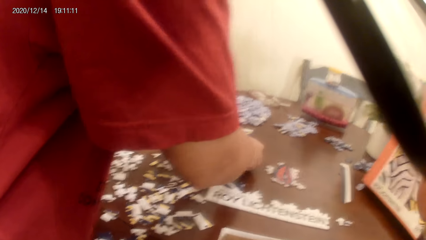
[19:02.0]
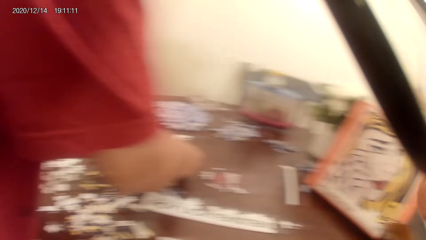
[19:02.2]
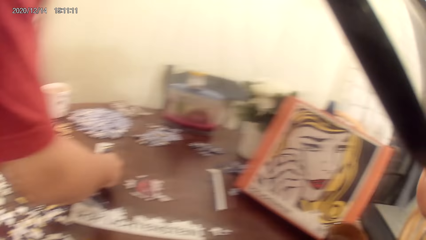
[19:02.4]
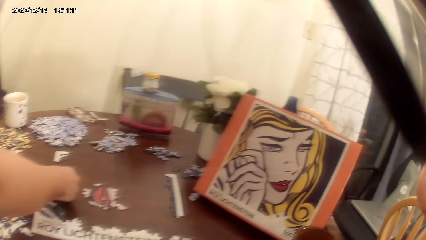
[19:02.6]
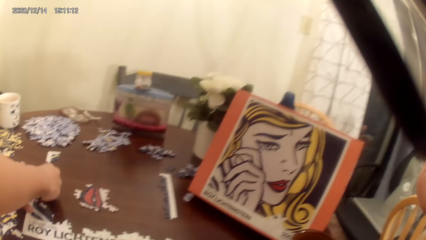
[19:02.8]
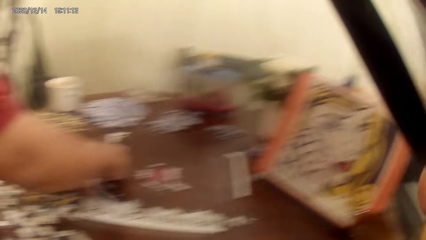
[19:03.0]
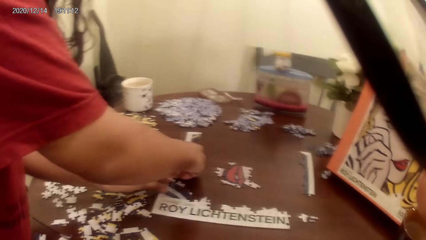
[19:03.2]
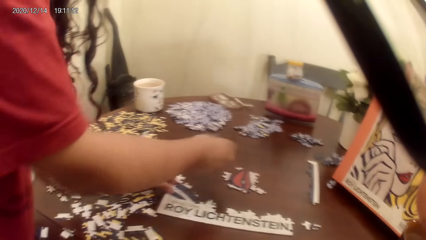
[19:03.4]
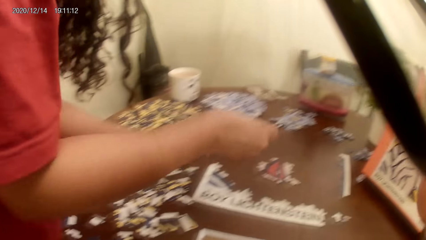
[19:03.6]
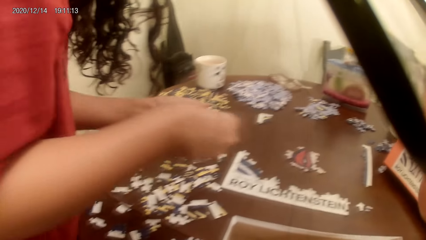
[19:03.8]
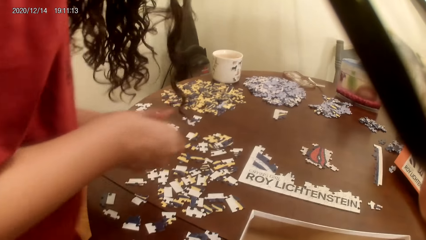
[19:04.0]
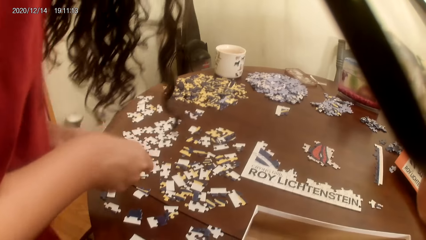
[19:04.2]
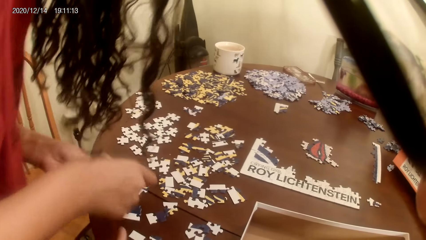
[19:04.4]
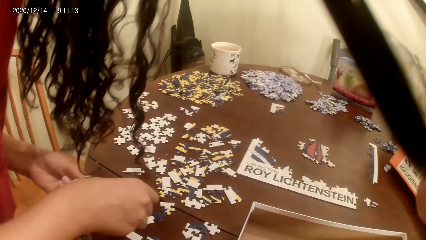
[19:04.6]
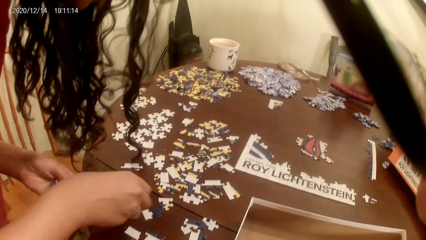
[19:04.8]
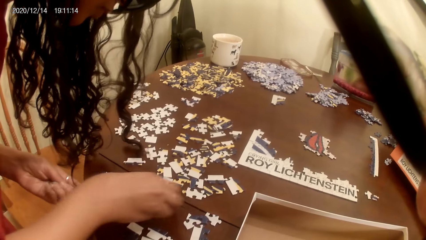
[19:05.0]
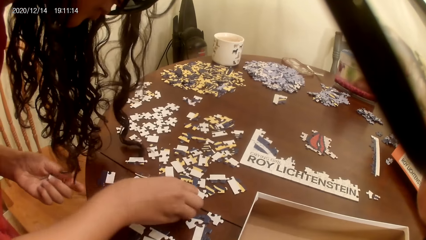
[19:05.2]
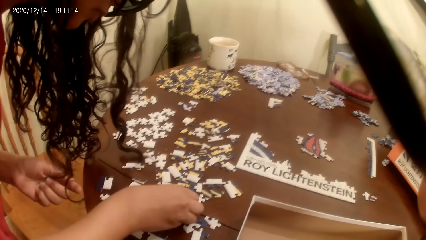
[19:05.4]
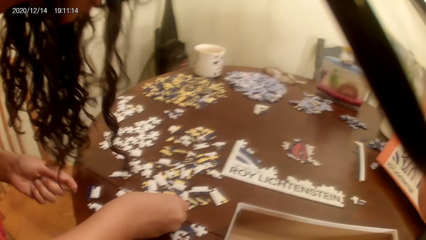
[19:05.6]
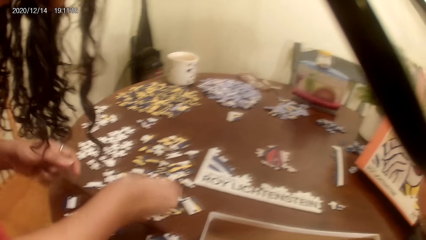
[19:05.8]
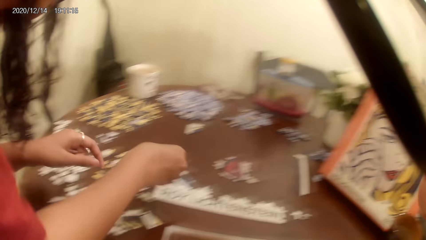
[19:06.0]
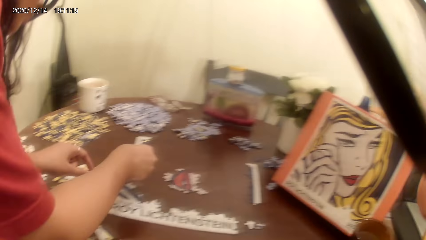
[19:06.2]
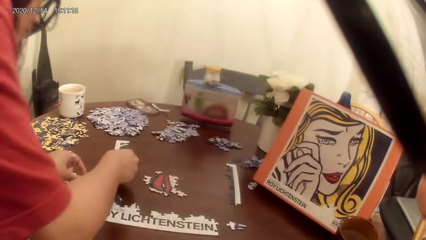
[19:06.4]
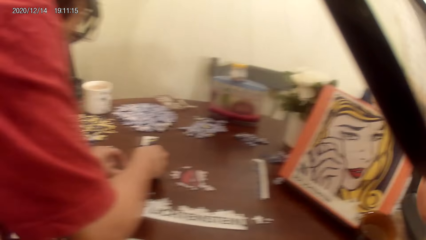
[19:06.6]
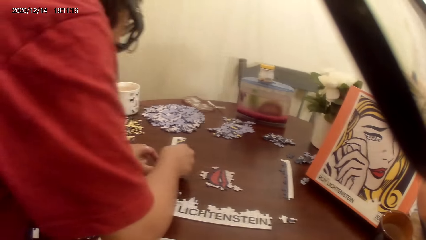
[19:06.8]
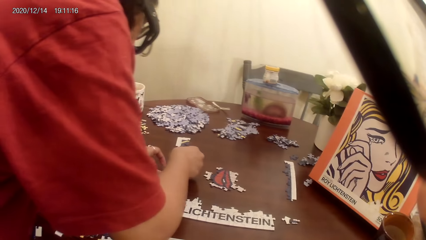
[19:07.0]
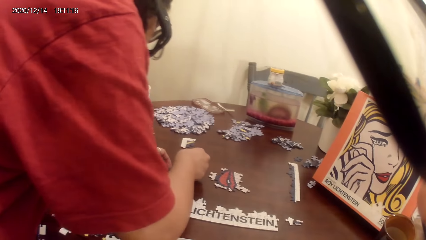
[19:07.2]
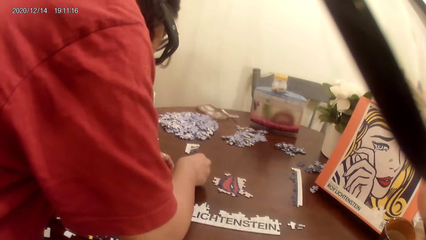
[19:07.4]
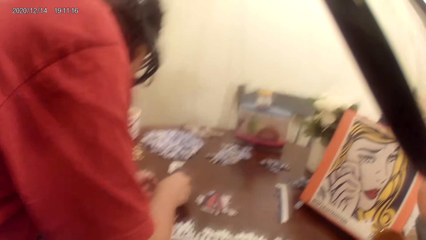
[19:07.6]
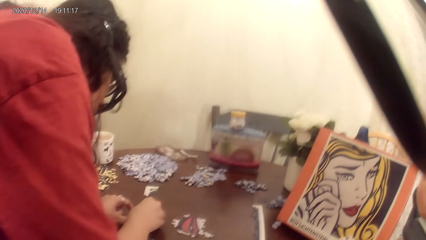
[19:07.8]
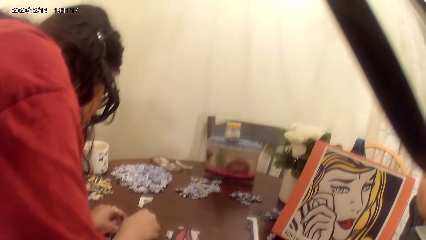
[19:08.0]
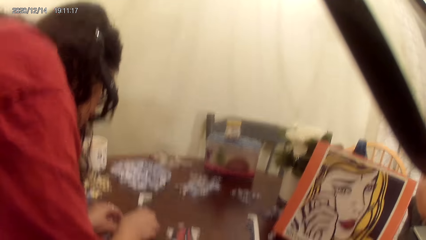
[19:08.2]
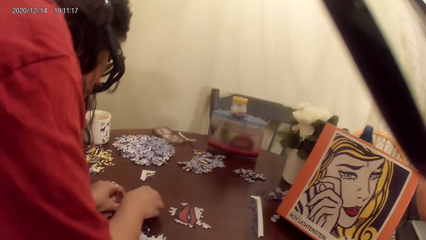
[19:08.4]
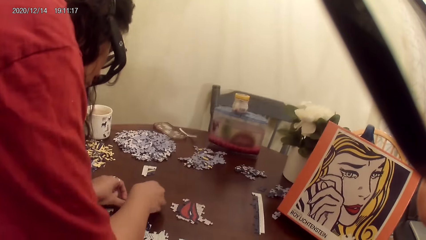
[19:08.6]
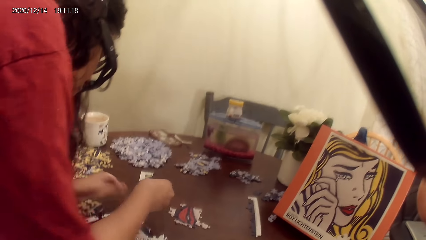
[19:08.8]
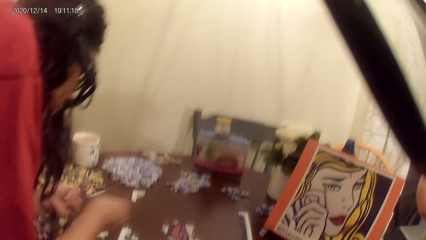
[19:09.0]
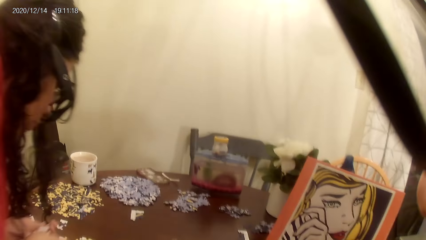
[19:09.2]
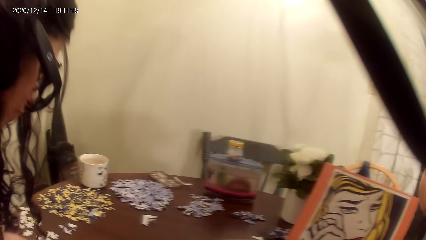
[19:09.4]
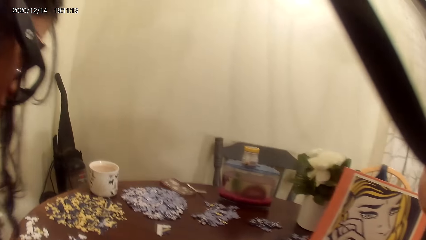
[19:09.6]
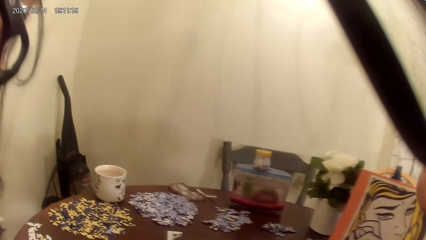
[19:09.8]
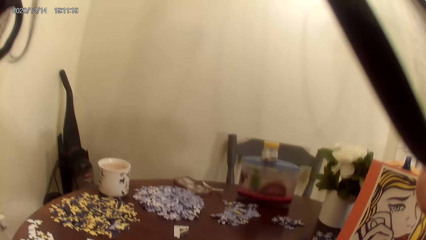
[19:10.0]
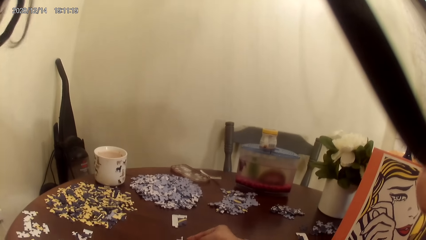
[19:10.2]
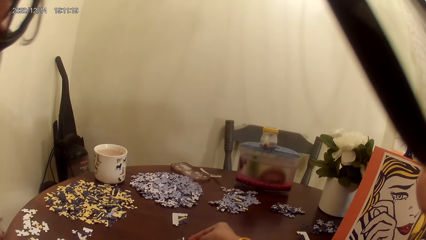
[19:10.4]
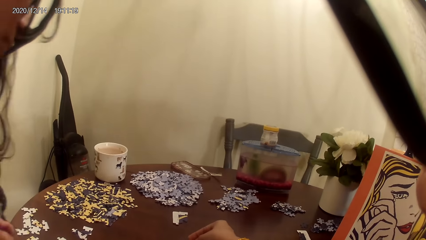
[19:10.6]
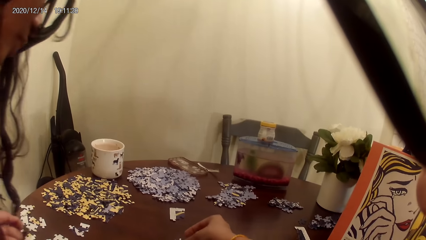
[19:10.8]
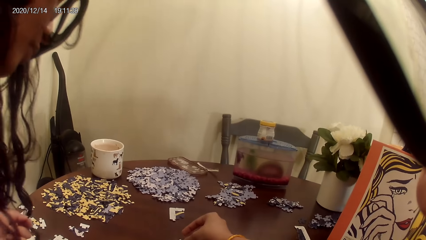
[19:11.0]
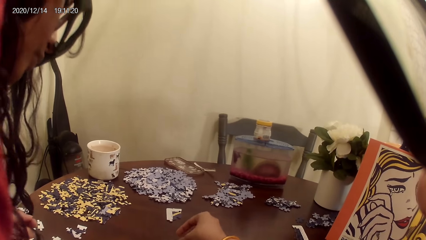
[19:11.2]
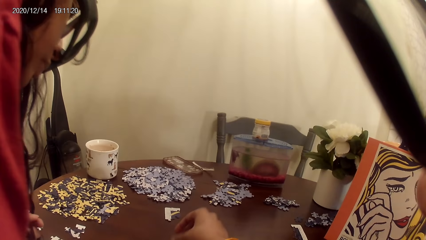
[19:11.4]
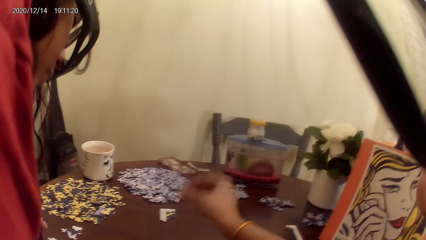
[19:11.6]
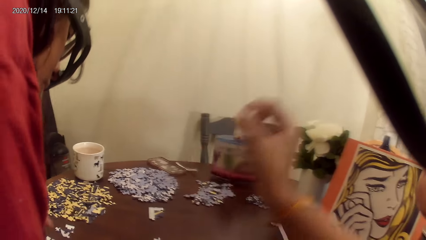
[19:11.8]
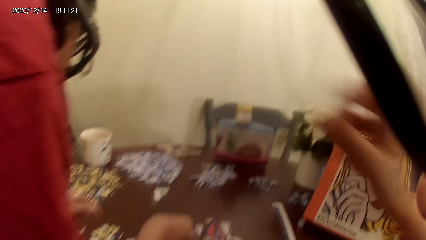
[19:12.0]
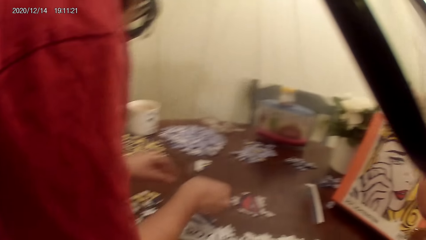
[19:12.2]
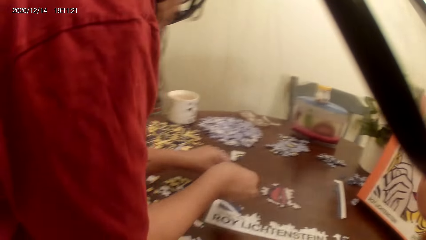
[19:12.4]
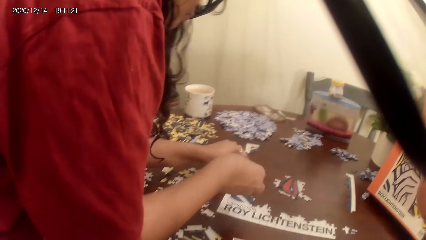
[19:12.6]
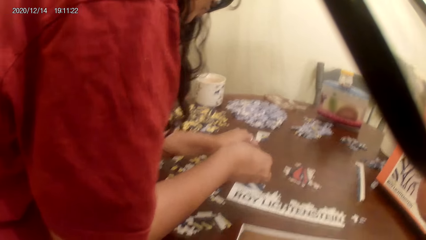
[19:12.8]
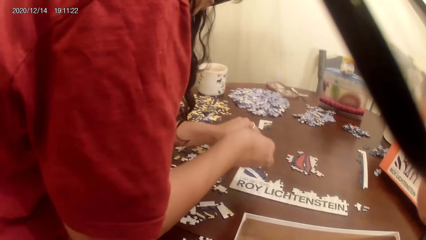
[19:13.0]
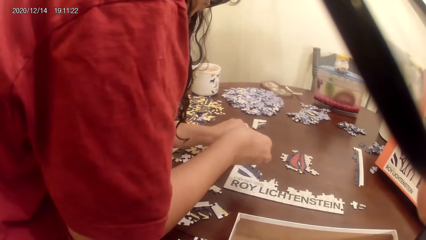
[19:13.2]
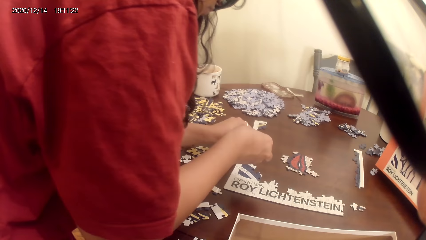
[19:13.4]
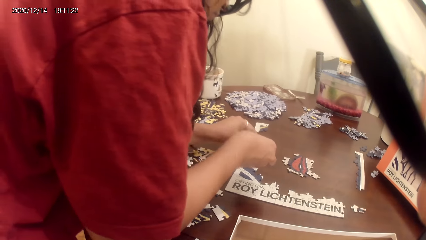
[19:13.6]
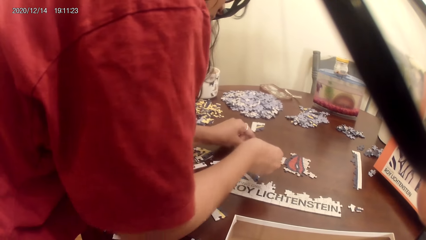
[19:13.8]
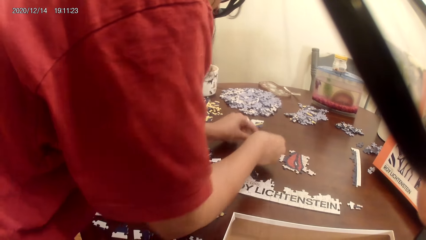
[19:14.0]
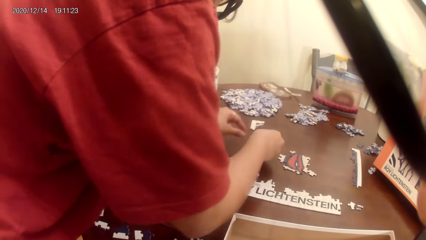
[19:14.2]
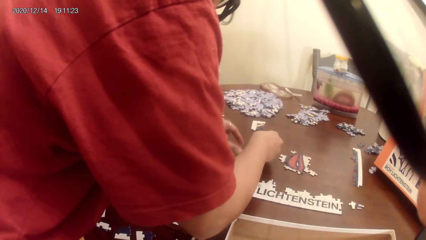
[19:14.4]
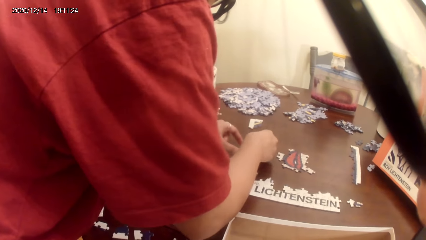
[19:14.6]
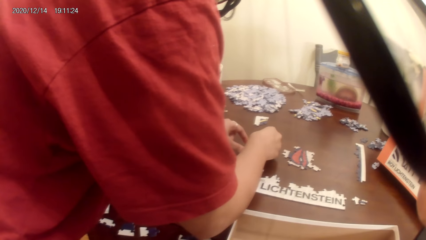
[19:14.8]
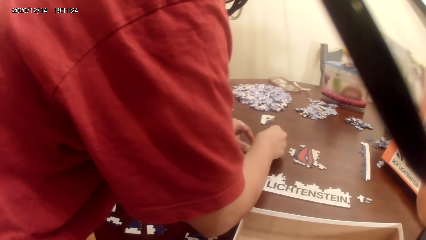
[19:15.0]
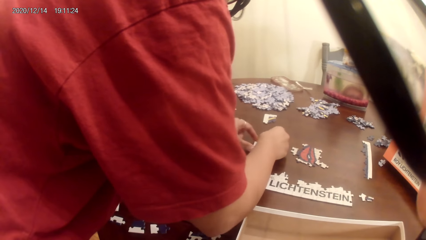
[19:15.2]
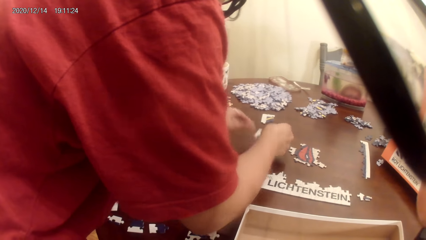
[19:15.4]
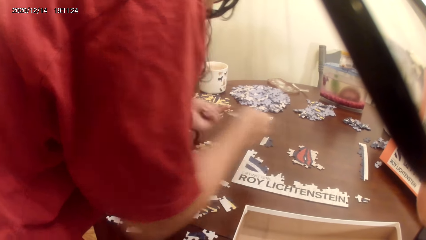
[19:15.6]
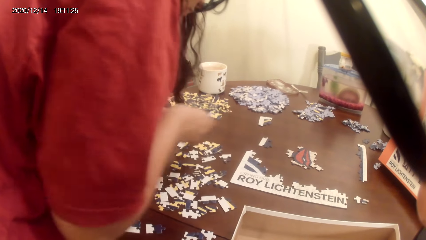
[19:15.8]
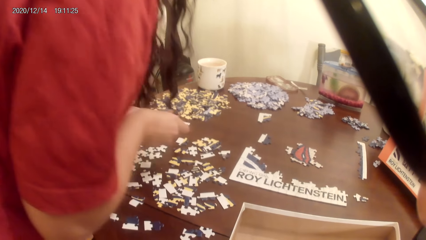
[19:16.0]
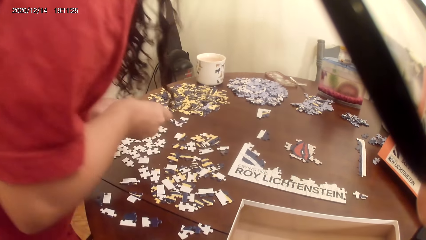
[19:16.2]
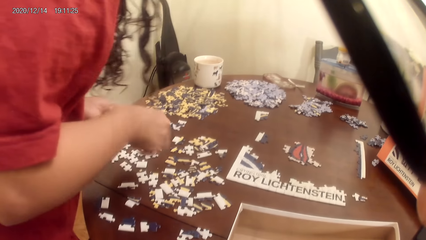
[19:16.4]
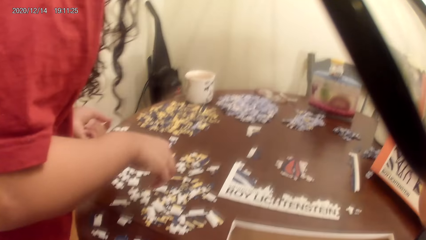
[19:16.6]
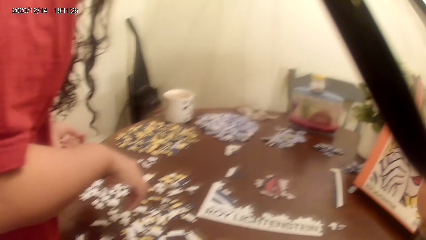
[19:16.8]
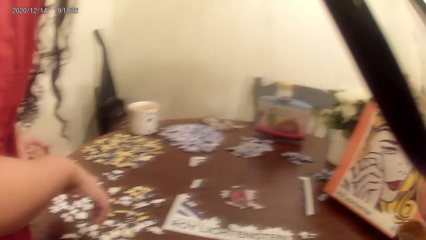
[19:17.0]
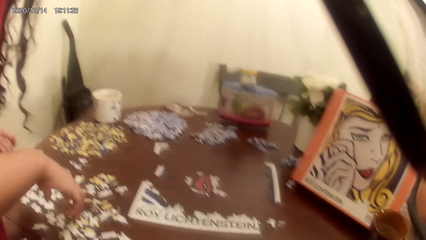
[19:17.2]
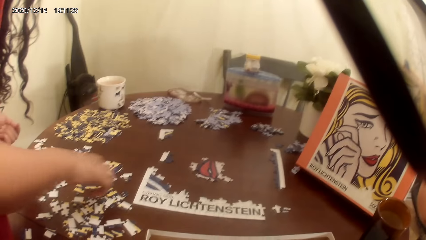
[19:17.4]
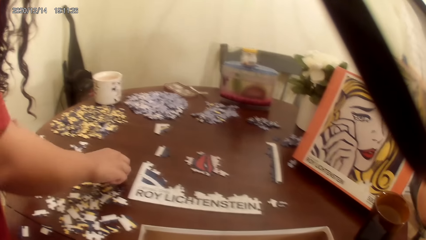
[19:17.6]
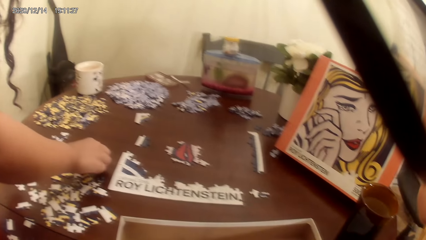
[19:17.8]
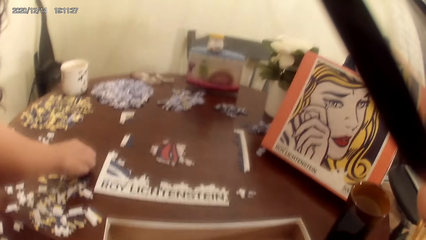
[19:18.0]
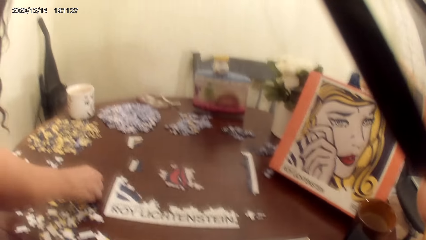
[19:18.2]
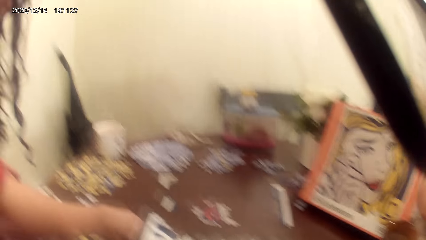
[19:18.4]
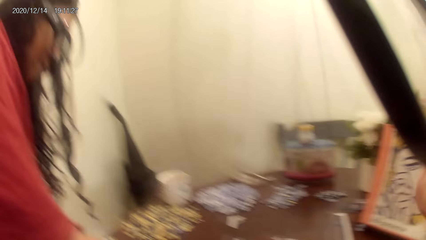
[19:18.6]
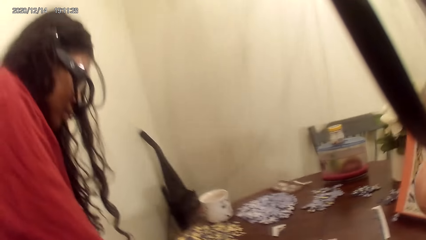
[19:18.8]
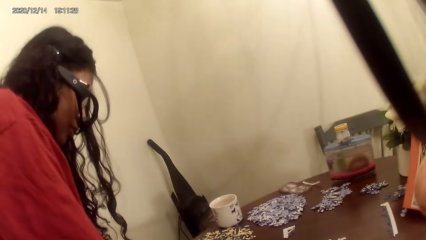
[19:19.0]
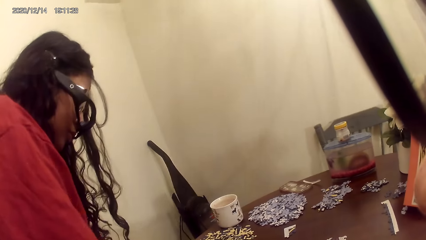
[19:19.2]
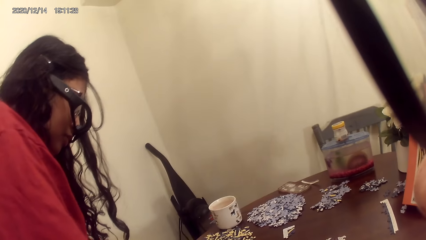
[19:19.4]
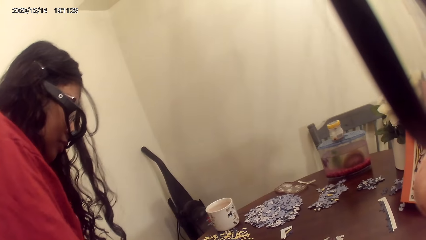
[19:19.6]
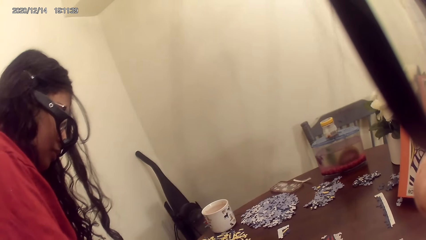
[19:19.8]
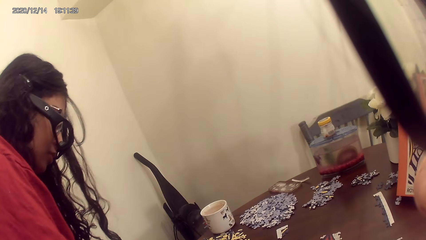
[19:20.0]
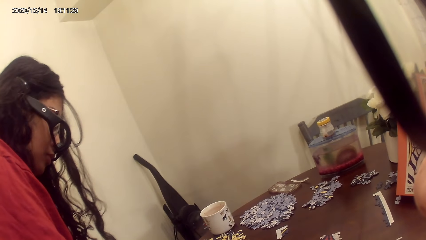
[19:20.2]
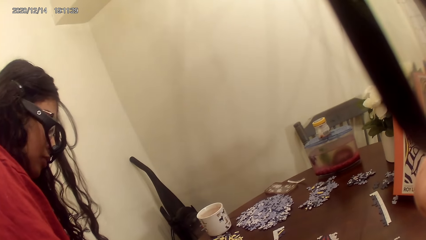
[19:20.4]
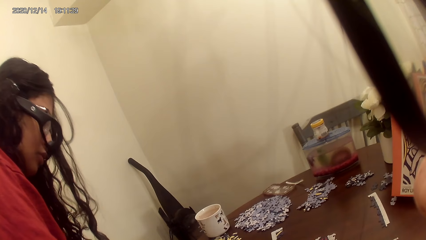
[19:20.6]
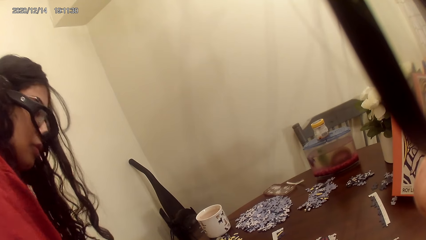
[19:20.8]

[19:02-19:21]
The camera wearer plays a jigsaw puzzle on a table. They act on a music from a radio. A person plays the dominoes game. The camera wearer talks to the person.
